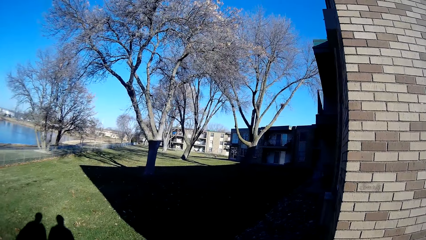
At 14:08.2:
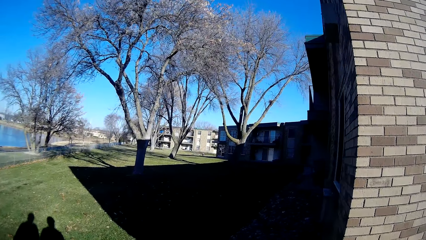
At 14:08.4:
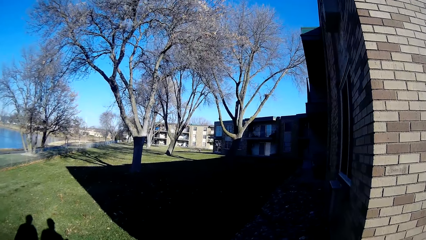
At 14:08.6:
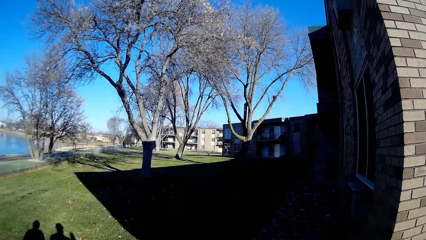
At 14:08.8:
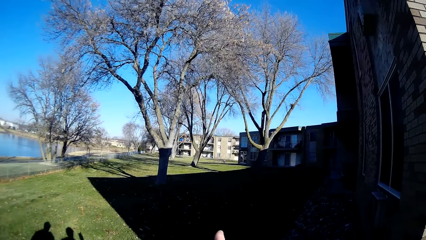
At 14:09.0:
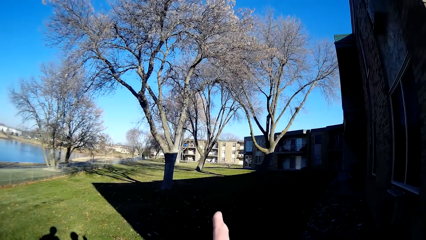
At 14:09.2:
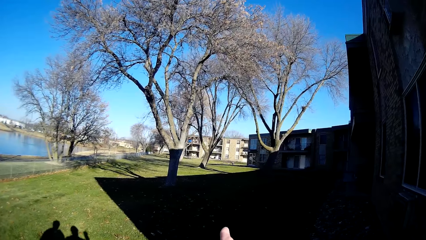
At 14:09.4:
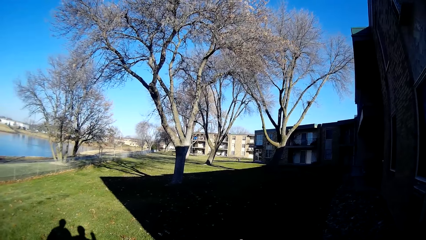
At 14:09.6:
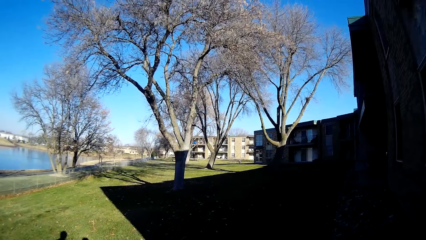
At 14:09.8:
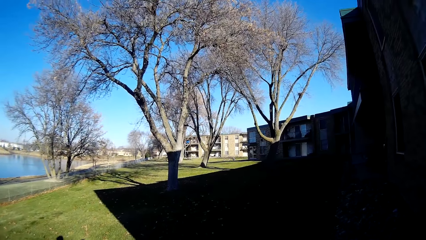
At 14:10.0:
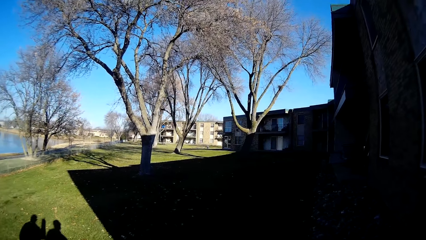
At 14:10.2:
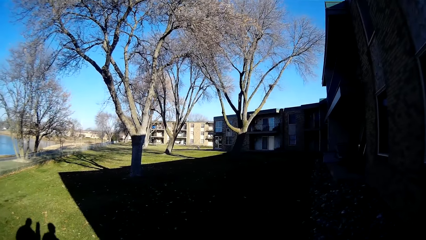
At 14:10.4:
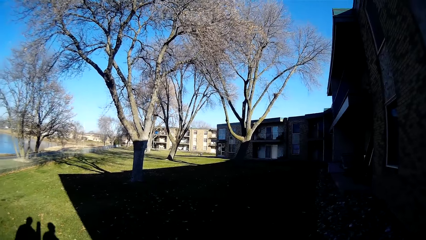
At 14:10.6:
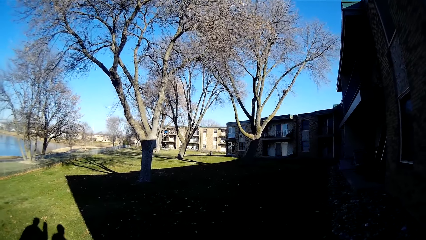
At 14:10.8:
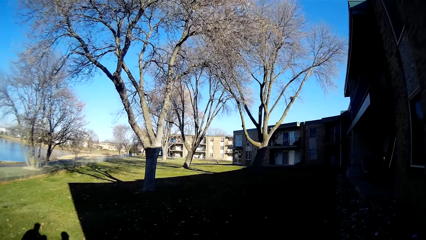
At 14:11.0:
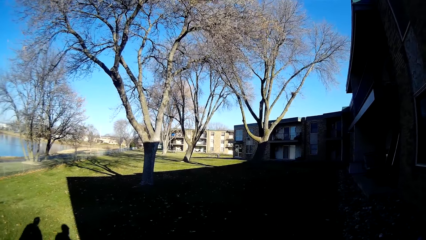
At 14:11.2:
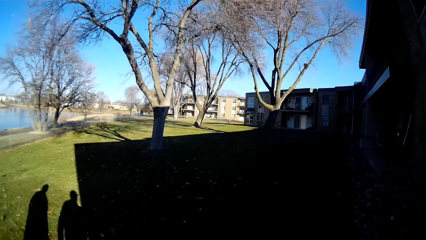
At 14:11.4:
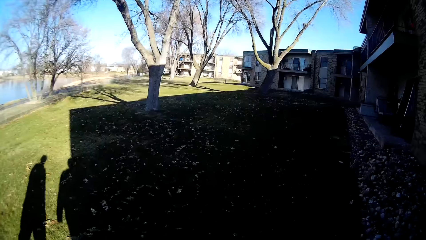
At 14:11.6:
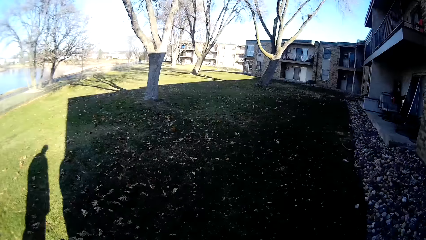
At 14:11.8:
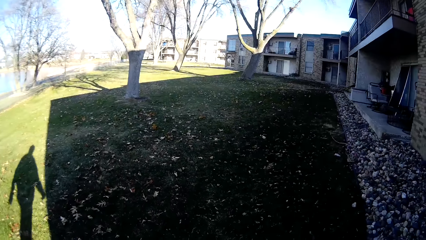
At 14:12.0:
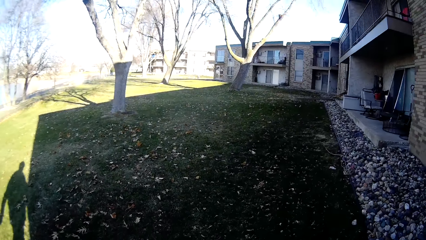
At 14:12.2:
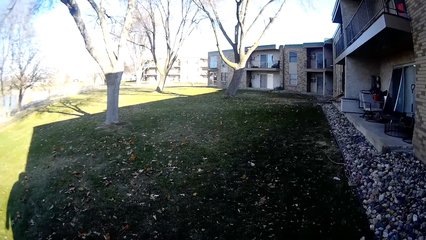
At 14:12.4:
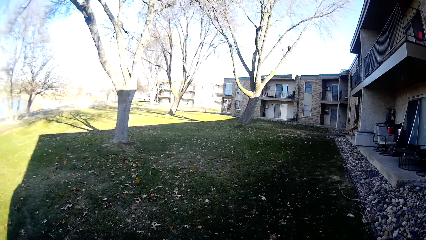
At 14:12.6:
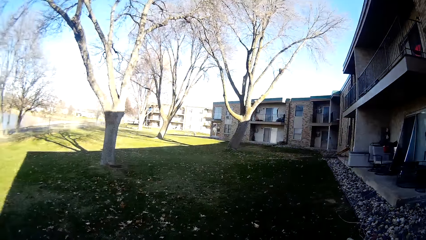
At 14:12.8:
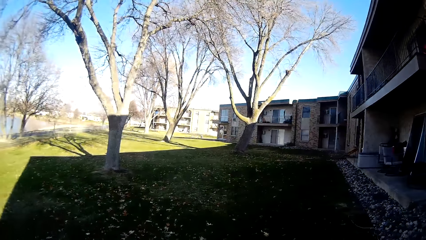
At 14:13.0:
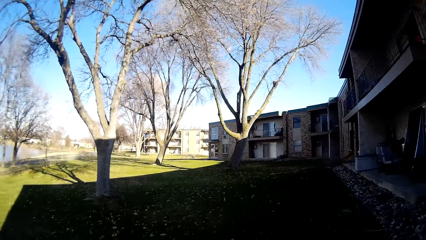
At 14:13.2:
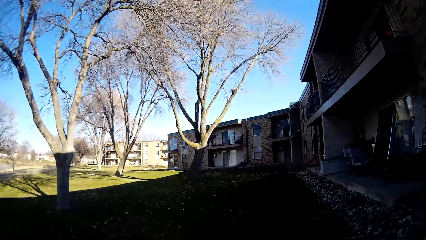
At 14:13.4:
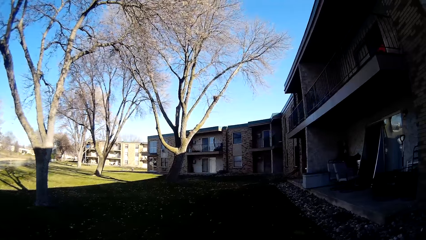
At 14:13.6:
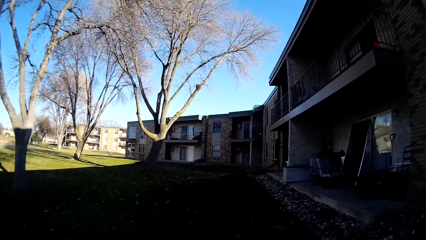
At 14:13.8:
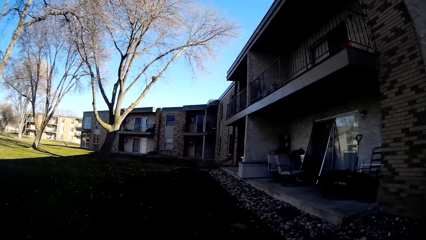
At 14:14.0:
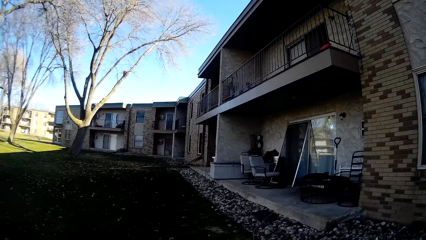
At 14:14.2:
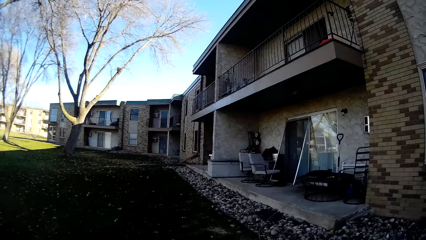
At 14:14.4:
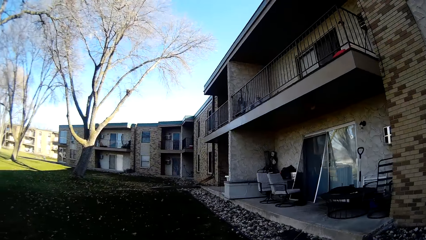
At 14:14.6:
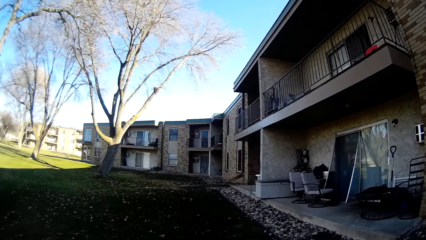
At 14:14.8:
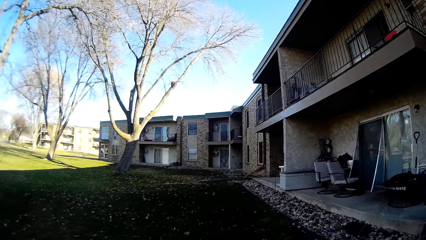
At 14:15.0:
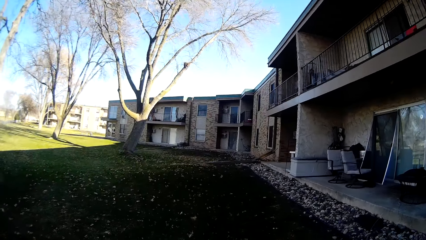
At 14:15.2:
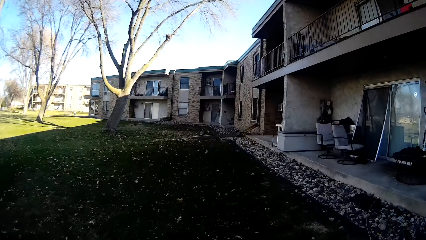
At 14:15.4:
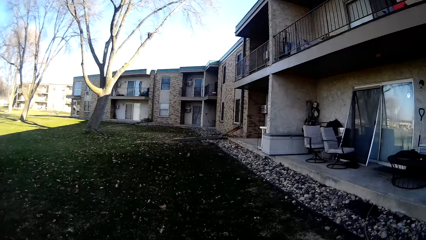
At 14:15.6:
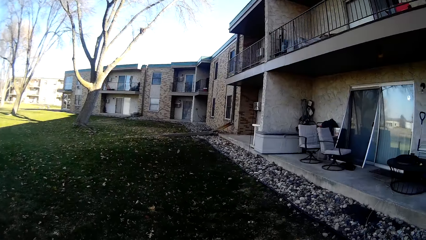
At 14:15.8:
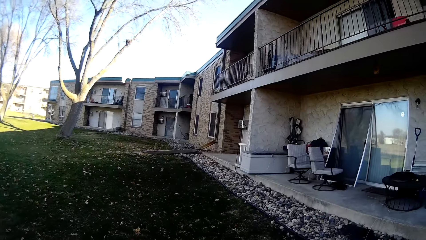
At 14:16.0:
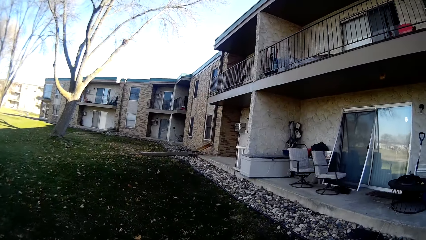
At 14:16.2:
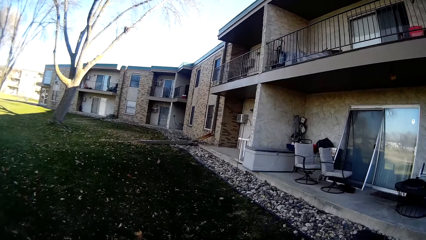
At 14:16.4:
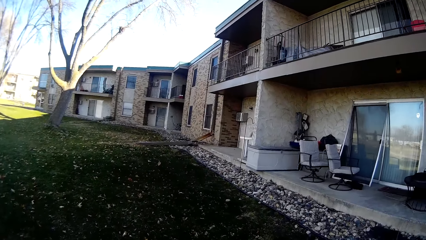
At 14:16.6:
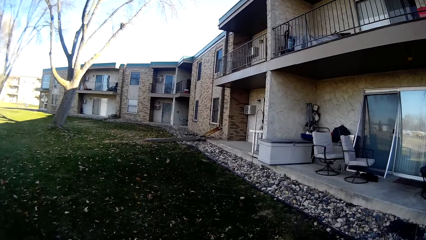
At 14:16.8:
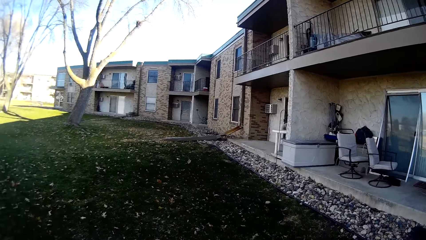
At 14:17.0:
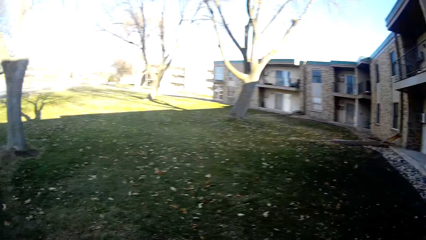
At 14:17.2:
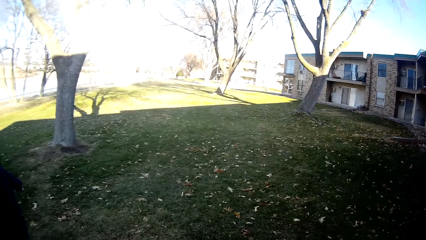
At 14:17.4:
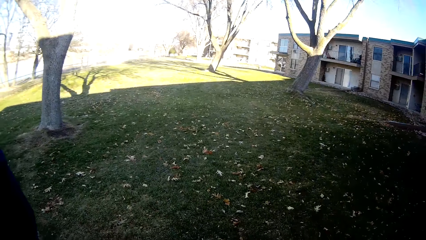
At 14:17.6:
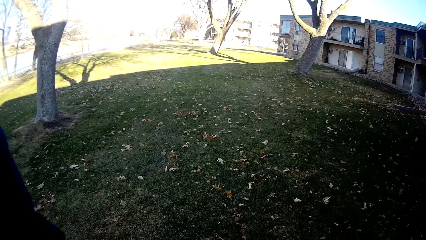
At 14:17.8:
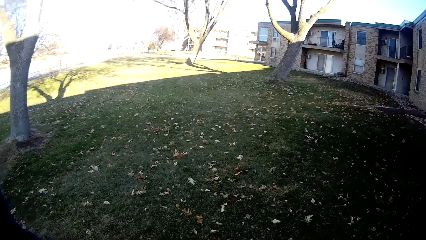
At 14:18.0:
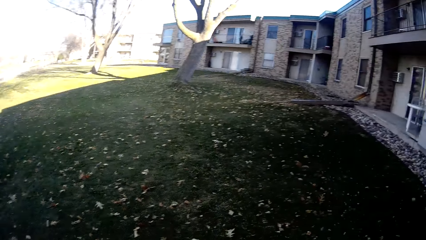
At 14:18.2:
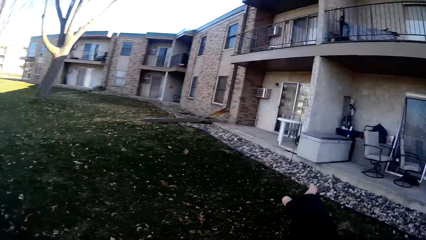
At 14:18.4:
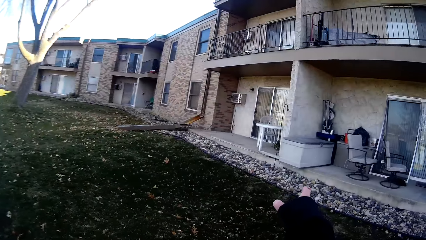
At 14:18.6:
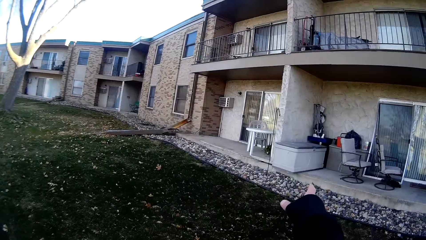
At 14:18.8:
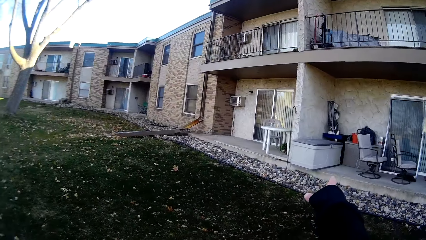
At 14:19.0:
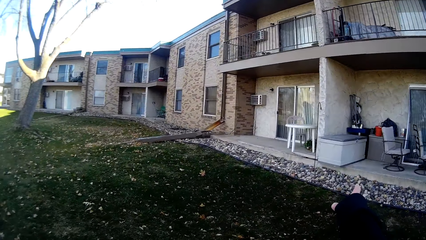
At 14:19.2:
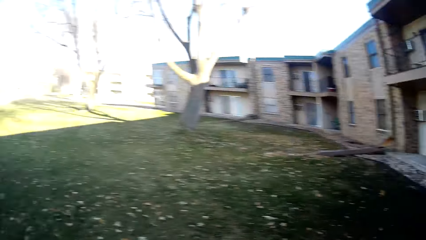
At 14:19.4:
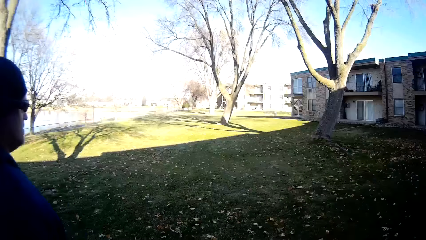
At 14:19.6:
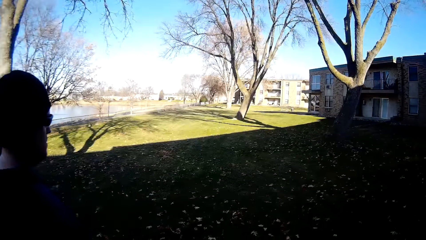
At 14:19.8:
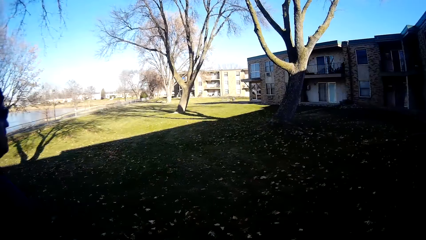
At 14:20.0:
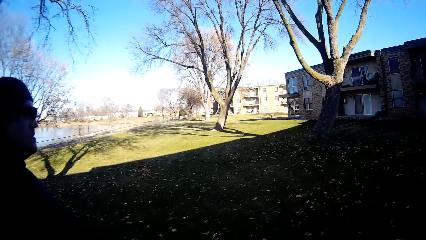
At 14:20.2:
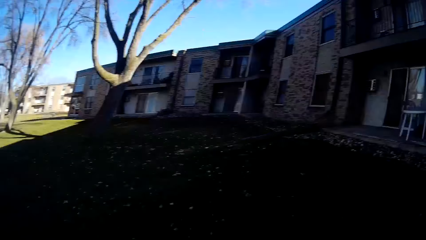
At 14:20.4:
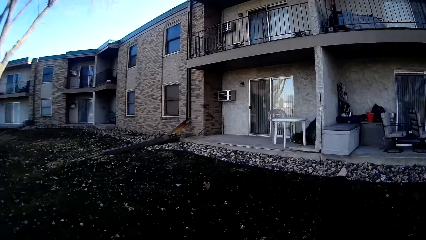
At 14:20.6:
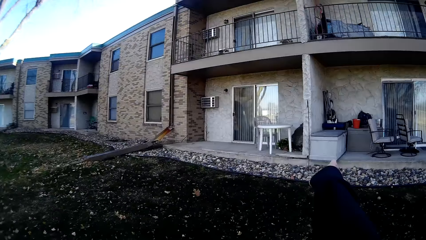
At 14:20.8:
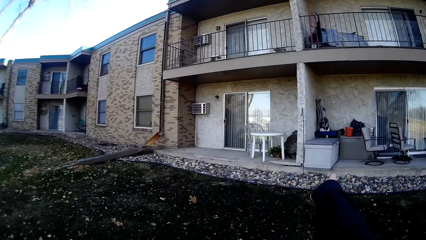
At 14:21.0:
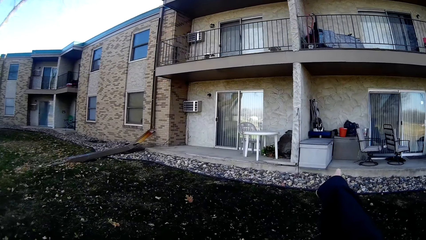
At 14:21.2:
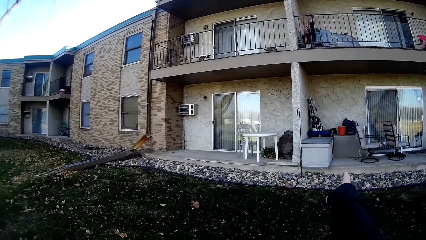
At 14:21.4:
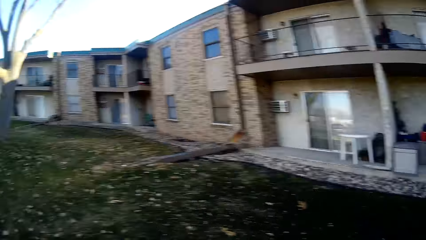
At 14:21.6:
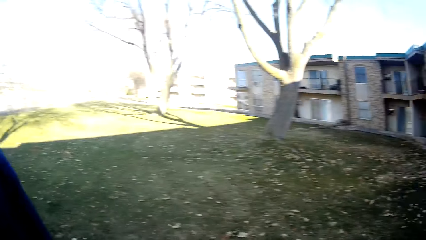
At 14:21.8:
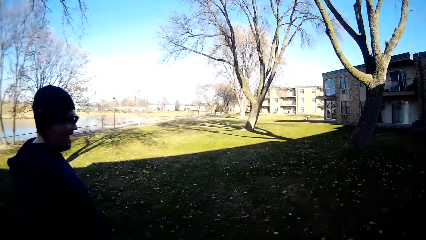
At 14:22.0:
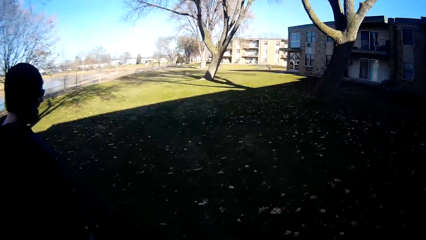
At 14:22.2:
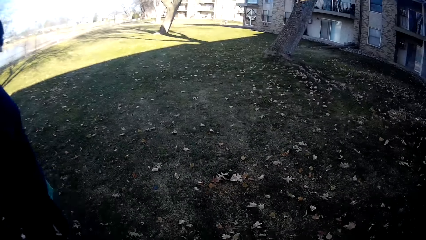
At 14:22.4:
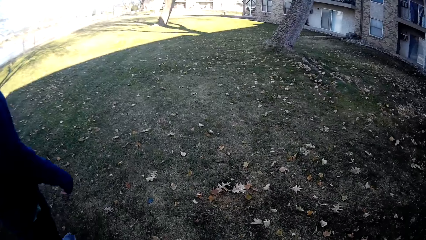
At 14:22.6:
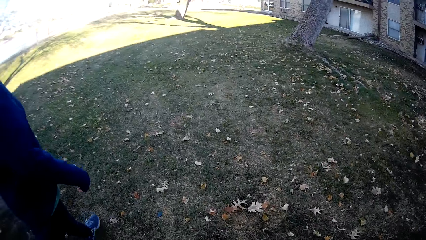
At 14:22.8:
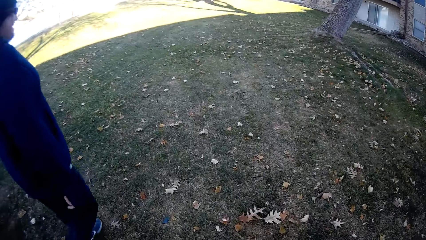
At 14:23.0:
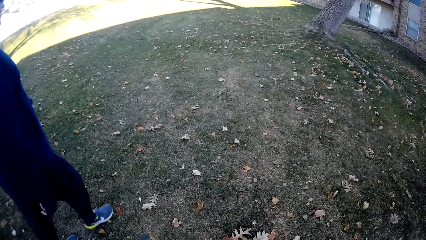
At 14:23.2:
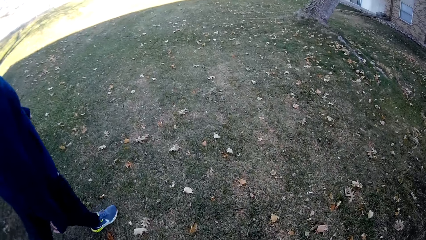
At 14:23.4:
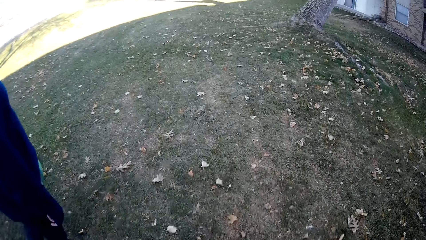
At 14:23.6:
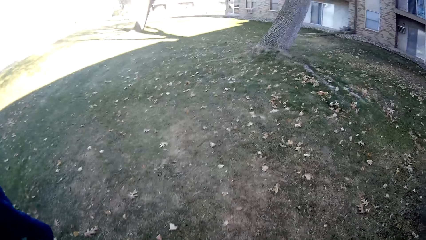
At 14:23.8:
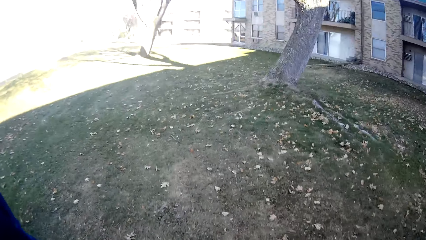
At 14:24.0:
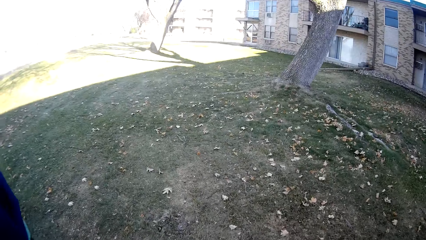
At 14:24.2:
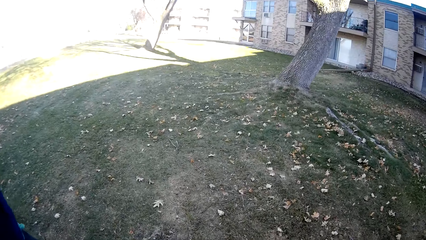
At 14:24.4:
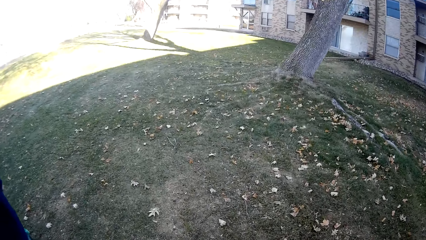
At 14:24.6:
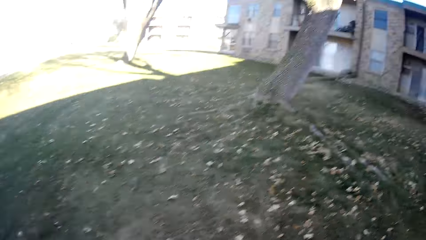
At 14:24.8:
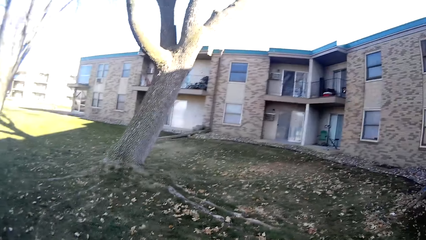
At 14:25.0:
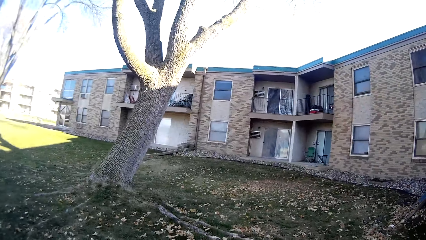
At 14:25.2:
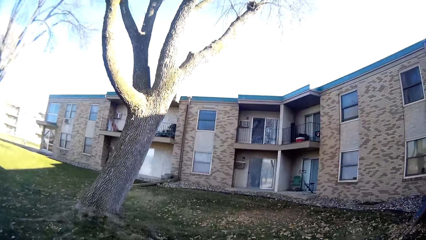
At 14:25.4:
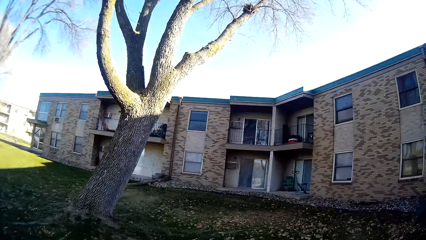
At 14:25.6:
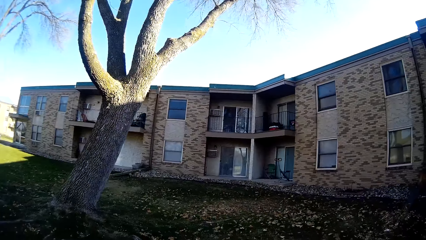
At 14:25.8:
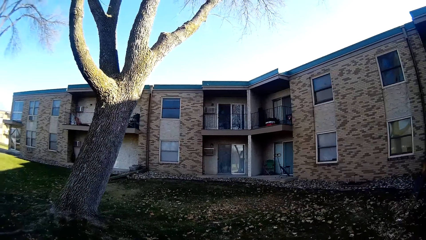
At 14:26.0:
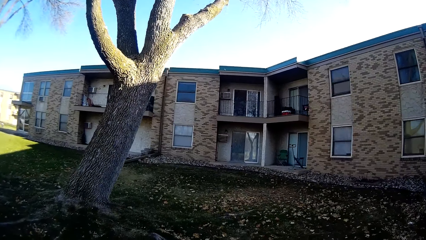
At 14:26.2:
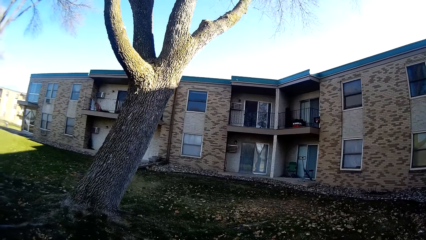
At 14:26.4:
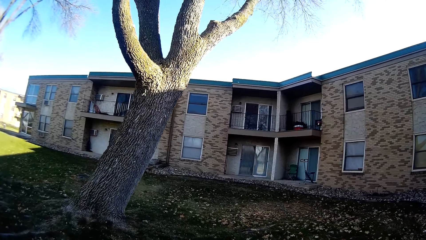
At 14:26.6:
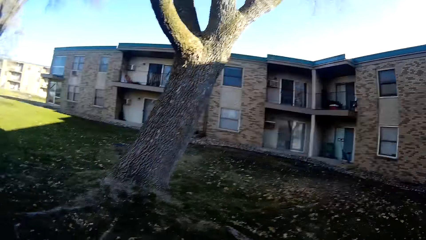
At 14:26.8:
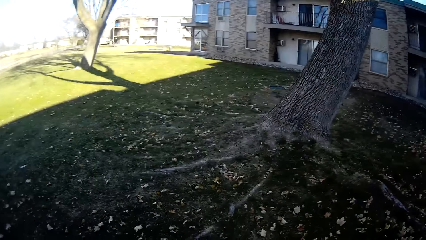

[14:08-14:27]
The person points ahead. The camera wearer walks on the compound. The person walks beside the camera wearer. The camera wearer points aside. The person stretches a hand. The camera wearer walks on the sidewalk. The person stretches a hand. The person walks beside the camera wearer. The camera wearer walks on the sidewalk.
